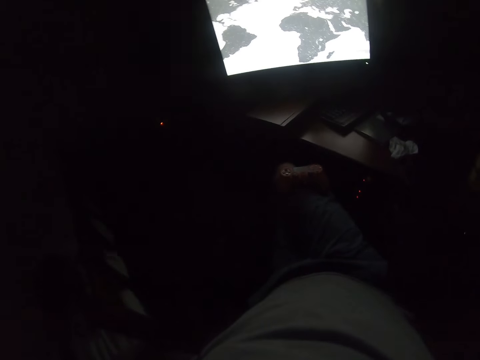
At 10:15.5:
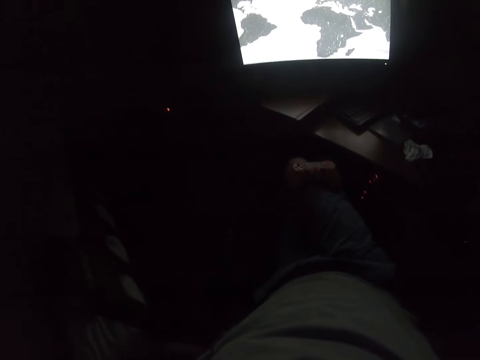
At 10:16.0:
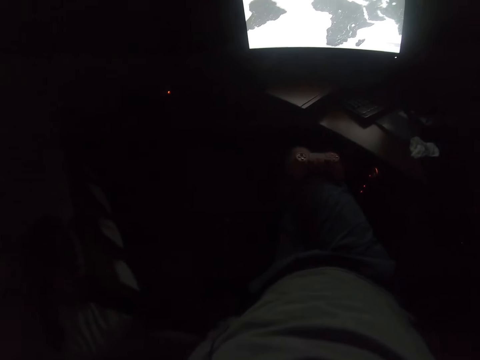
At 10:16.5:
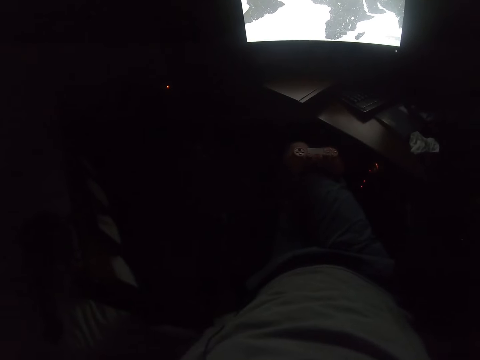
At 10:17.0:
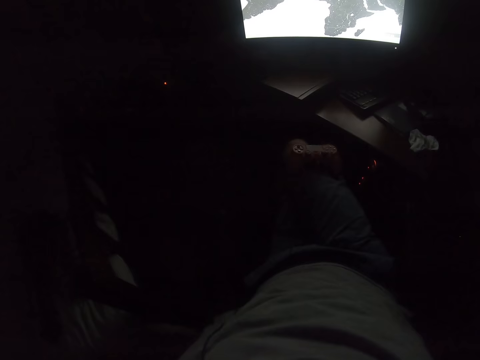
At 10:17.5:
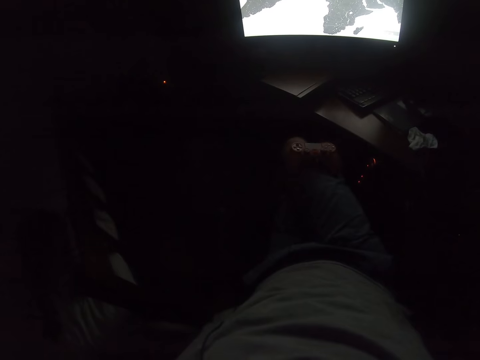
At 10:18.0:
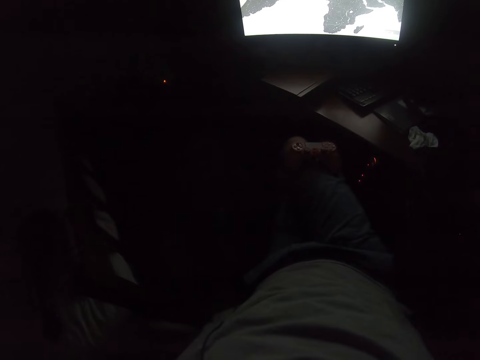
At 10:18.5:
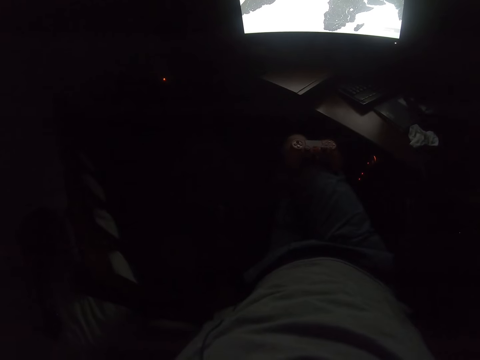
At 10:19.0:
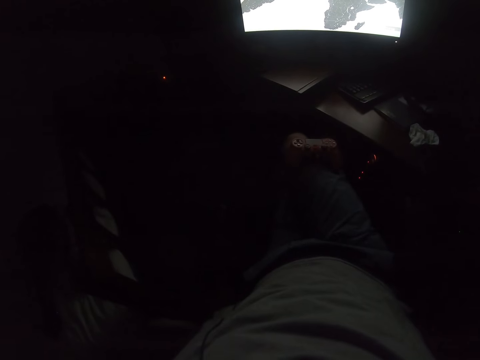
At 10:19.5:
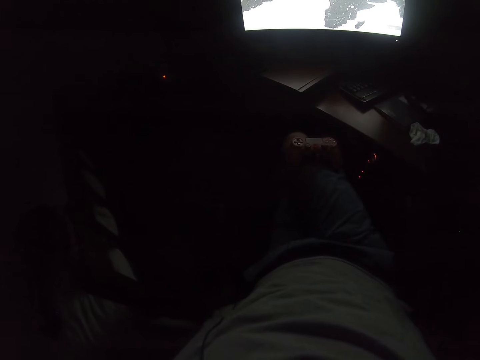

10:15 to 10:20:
The camera wearer looks at the desktop.

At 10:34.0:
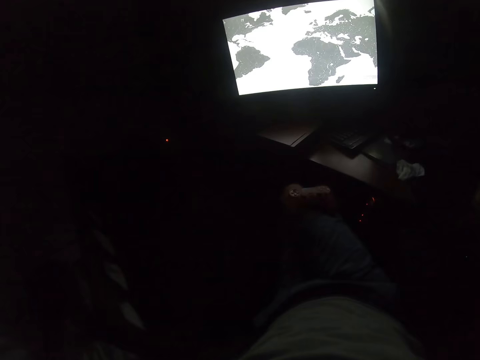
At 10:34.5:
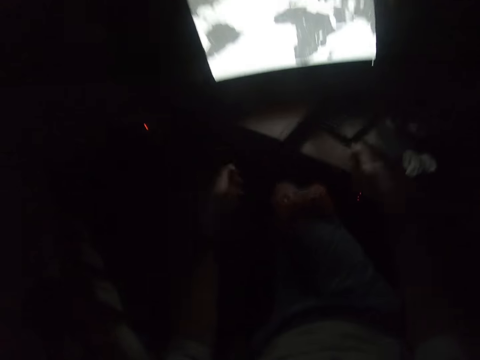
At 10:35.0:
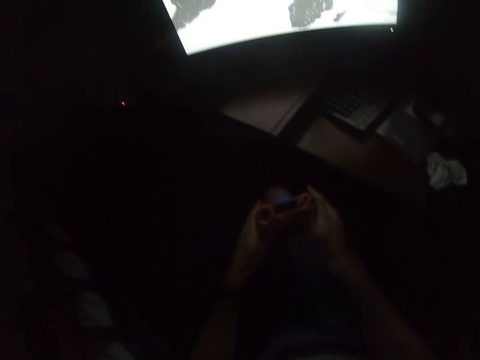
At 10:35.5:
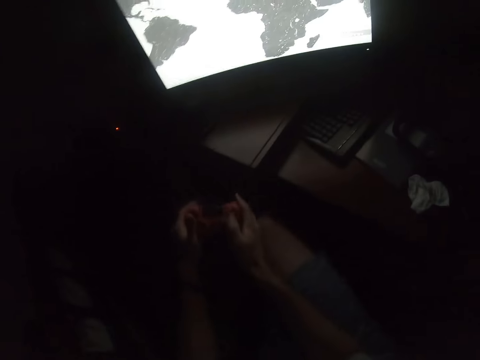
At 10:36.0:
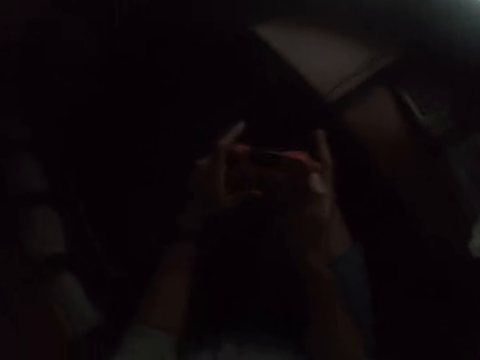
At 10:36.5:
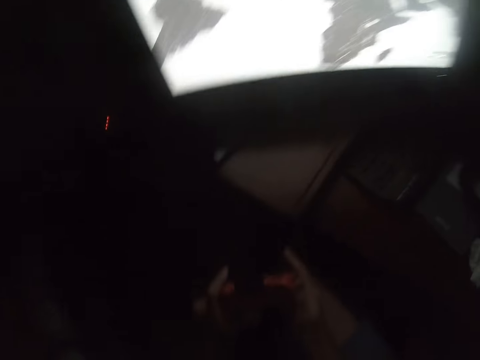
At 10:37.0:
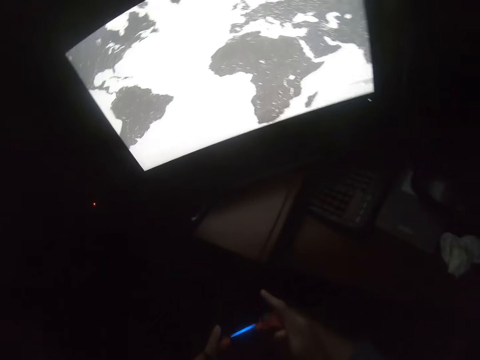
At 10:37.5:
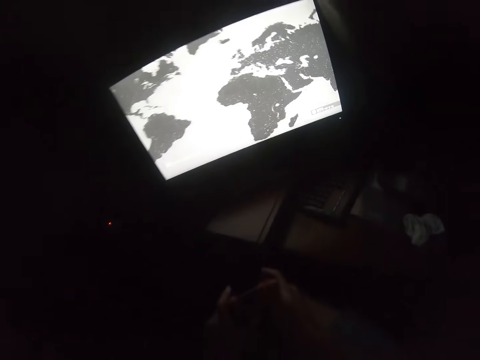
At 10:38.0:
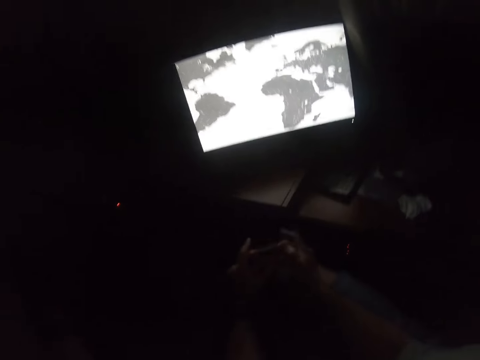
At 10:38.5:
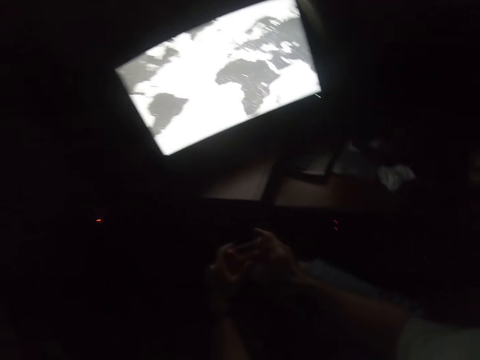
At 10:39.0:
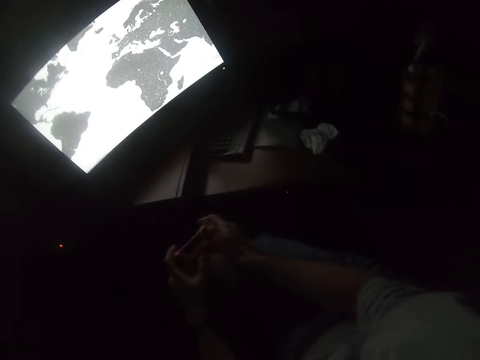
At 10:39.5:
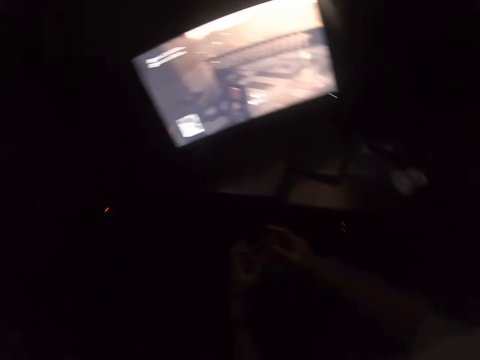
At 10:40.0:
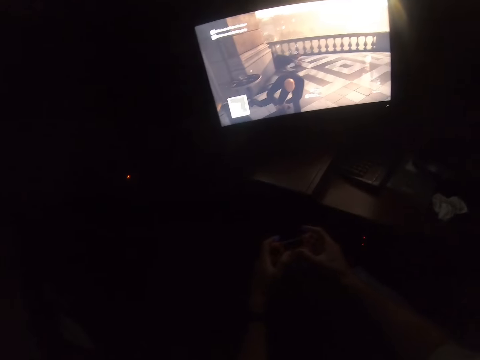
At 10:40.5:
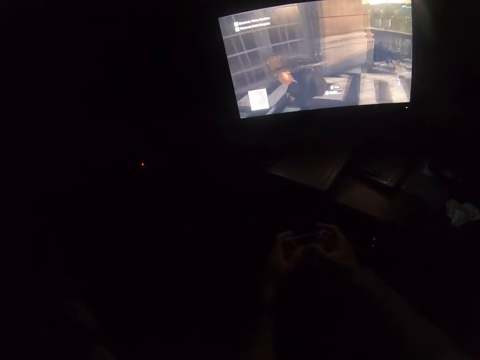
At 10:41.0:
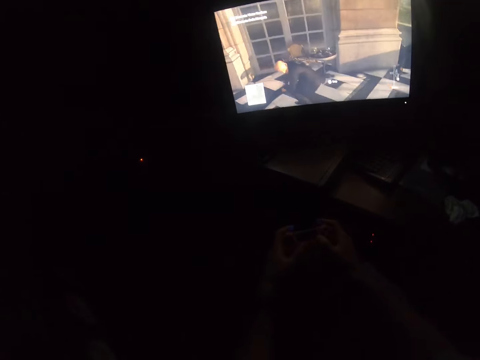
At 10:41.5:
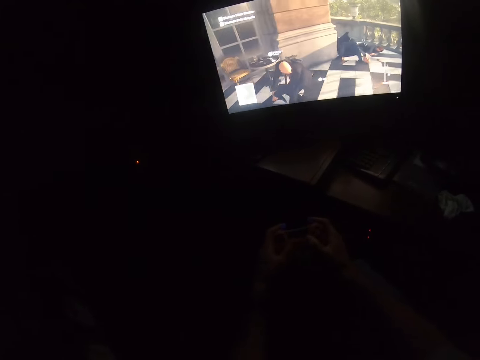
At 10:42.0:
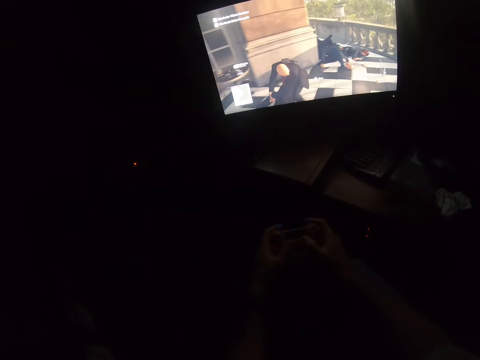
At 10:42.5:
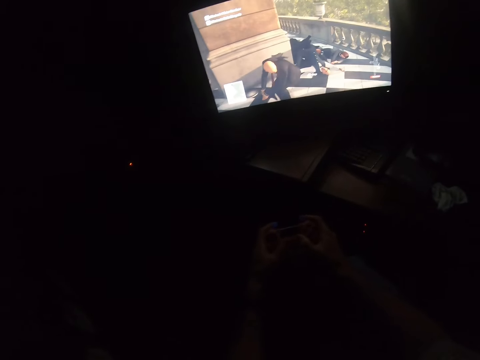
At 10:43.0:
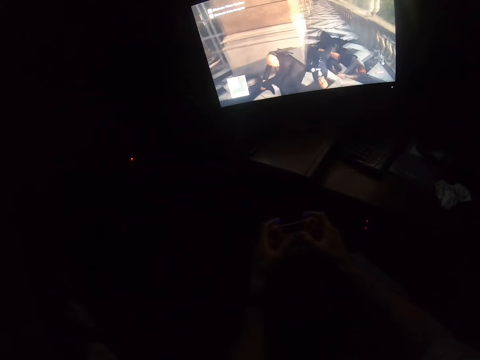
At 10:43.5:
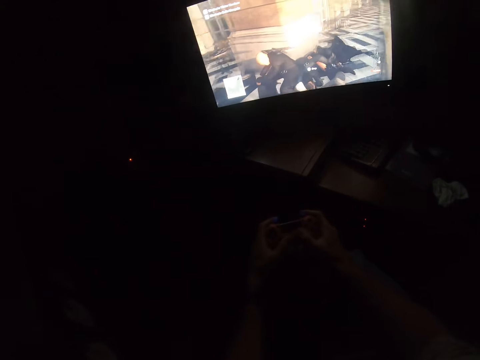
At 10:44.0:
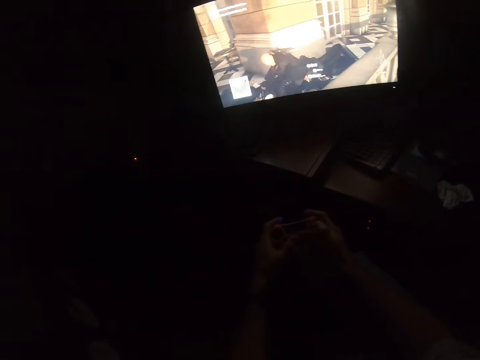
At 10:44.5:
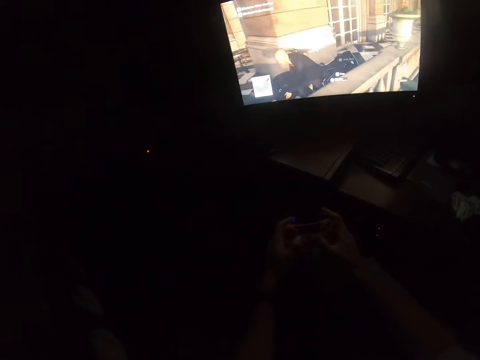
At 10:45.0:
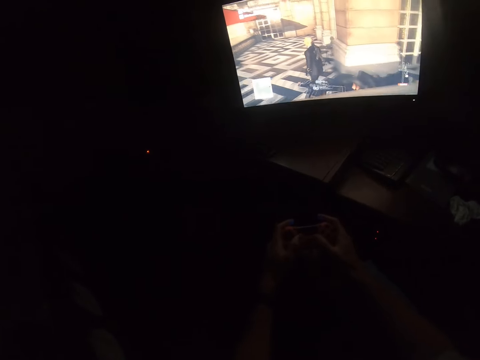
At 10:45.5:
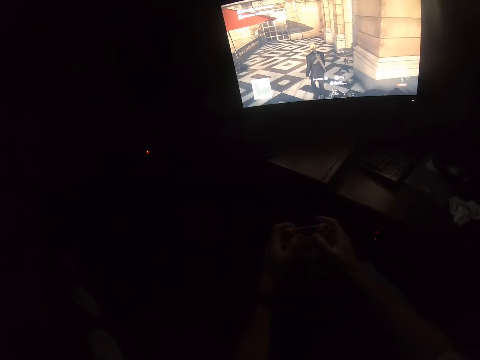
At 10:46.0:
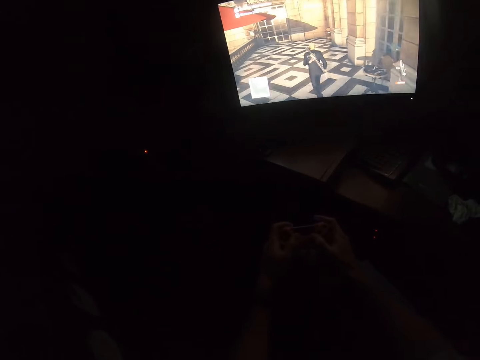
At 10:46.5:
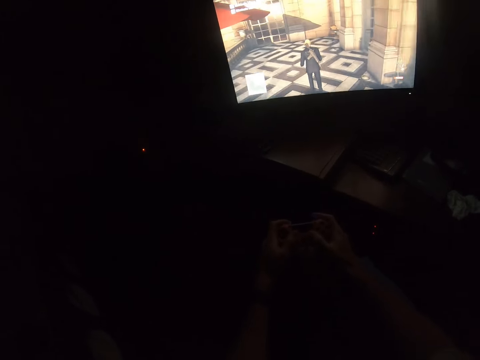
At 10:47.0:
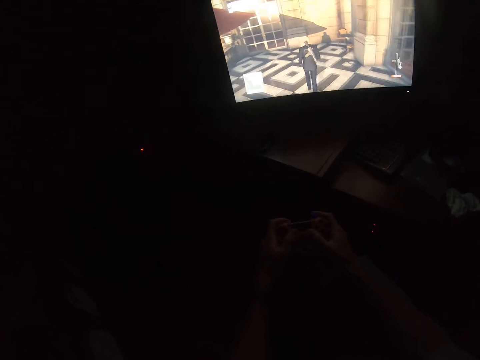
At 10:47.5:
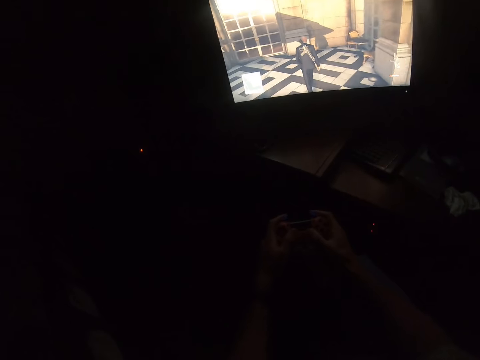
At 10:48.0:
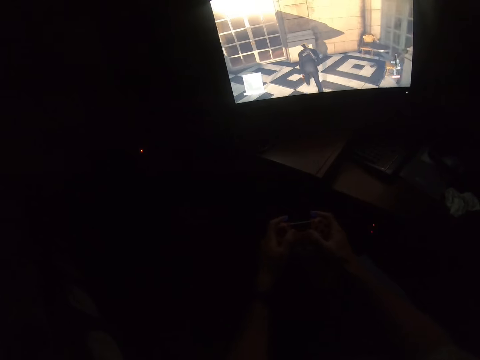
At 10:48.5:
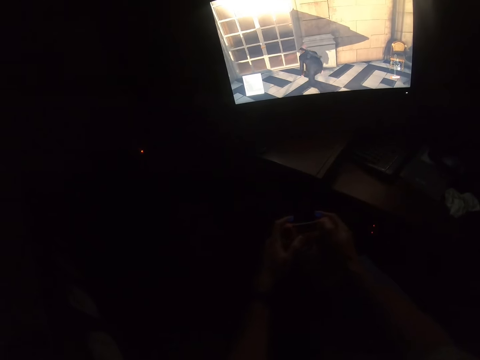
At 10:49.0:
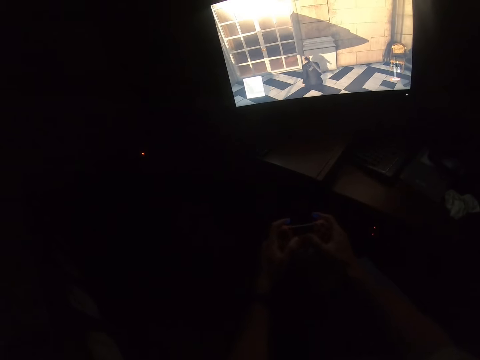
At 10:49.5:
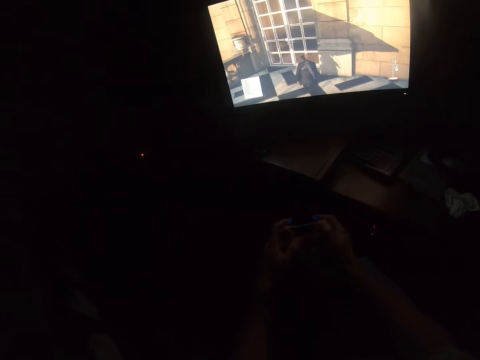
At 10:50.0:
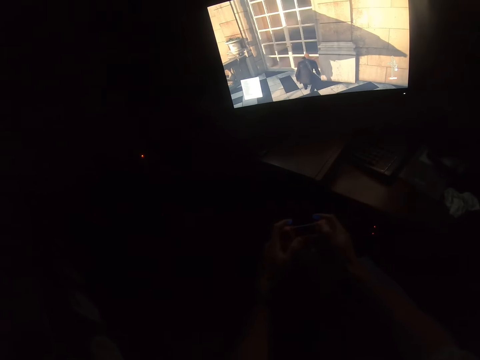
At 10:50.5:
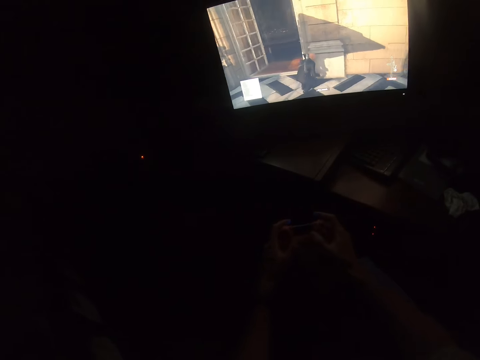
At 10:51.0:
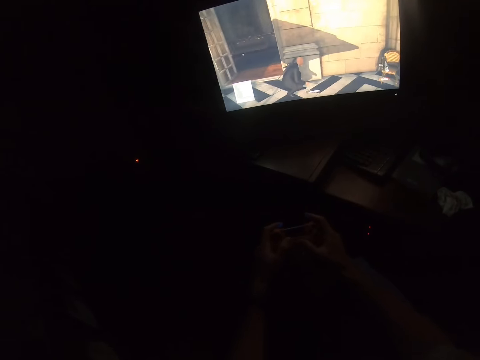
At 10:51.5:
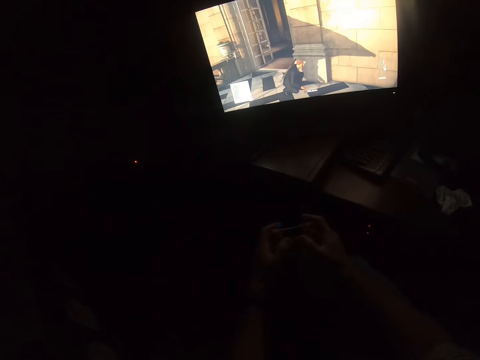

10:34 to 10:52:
The camera wearer holds the game controller and plays the game. They press buttons on the game controller.

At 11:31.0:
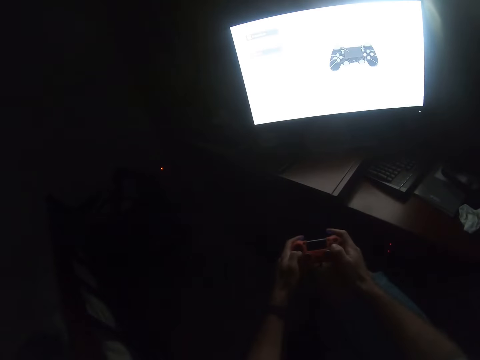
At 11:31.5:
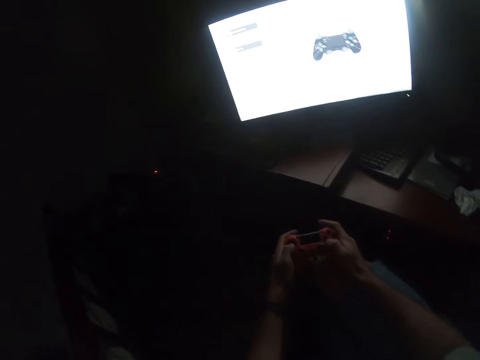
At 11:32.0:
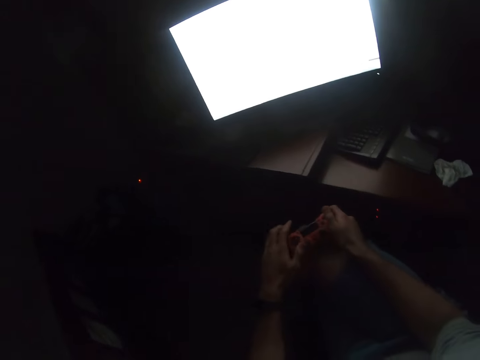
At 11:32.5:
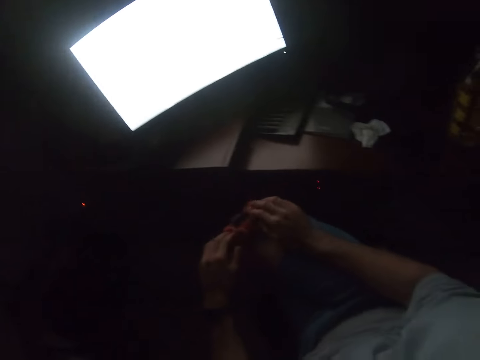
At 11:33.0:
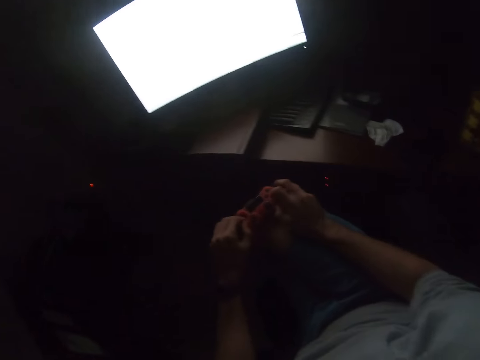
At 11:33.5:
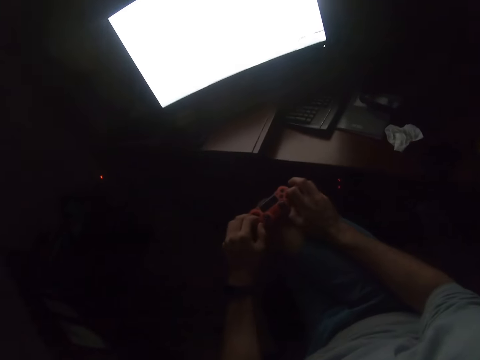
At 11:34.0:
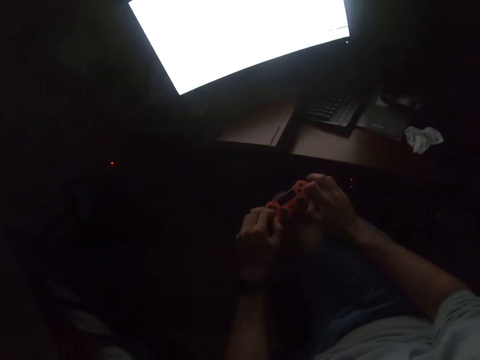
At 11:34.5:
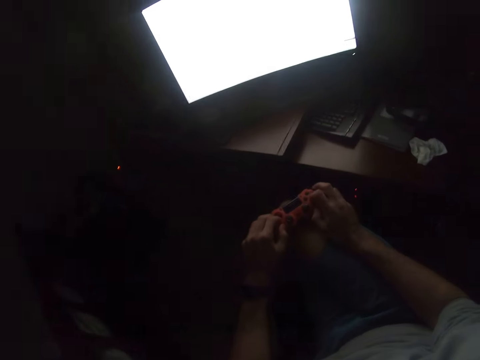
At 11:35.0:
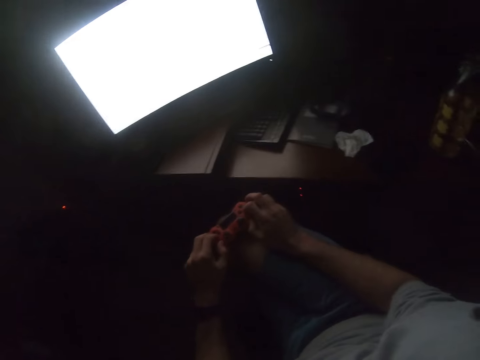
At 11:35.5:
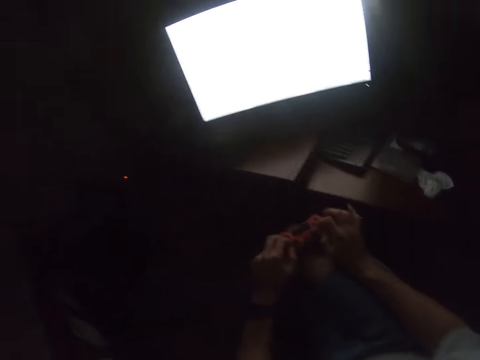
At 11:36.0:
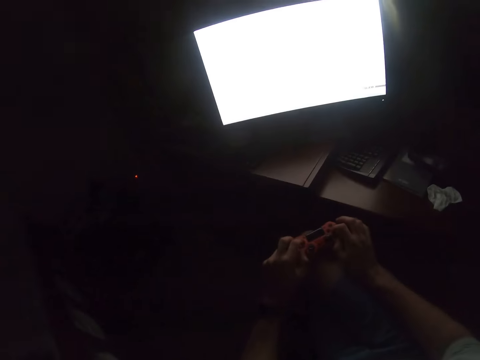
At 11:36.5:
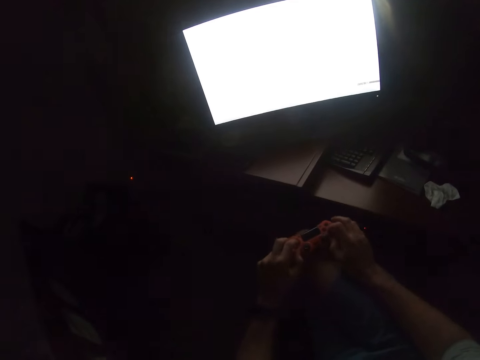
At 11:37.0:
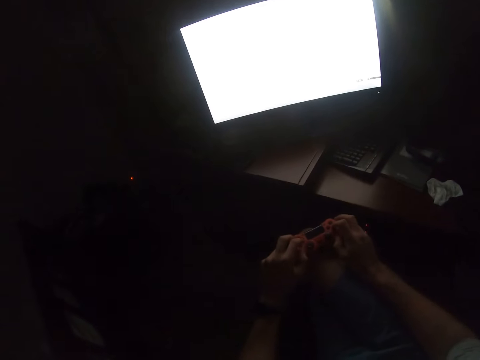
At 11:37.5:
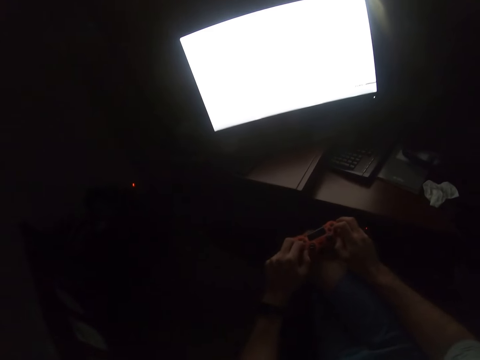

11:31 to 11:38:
The camera wearer puts the game controller on his thigh.
